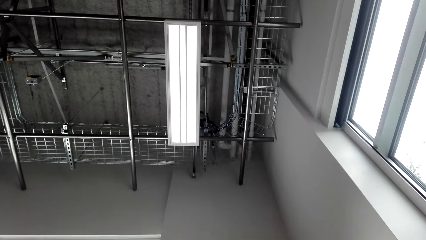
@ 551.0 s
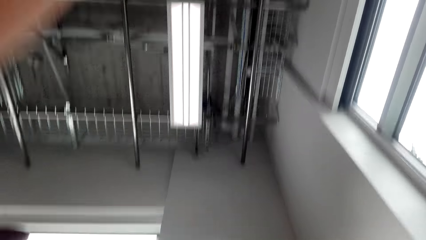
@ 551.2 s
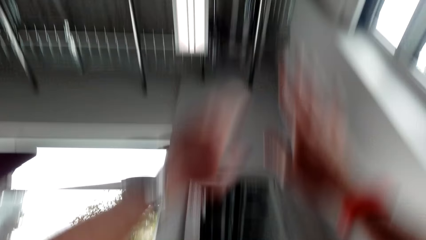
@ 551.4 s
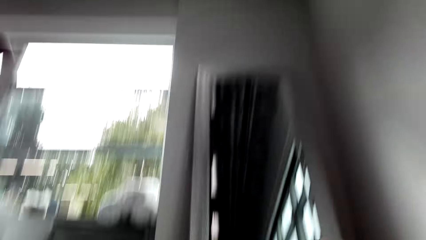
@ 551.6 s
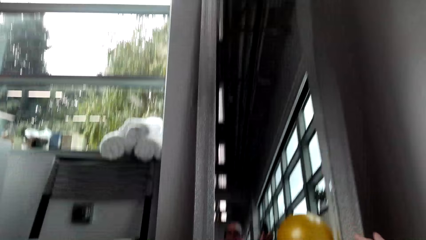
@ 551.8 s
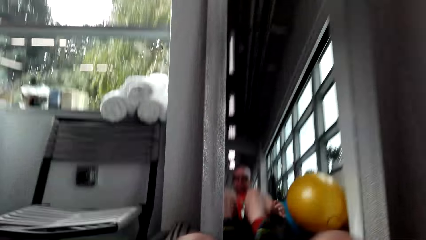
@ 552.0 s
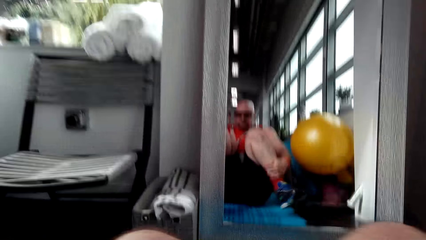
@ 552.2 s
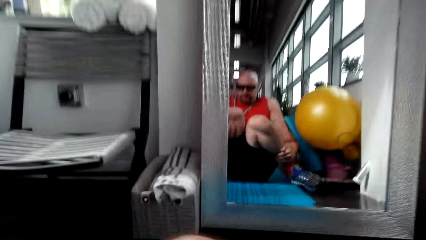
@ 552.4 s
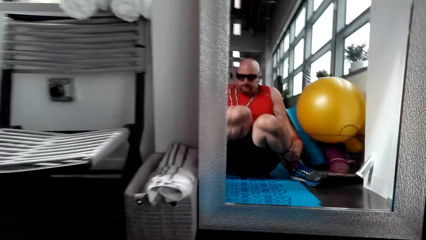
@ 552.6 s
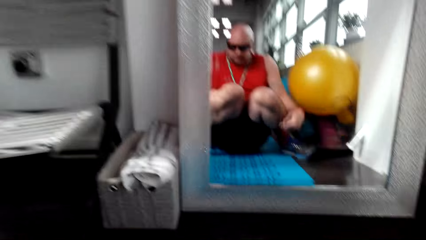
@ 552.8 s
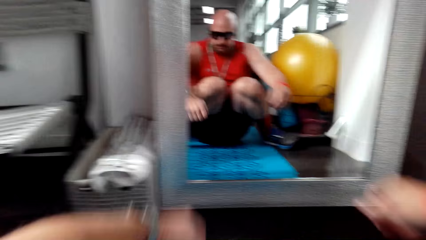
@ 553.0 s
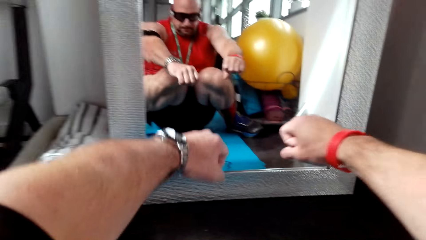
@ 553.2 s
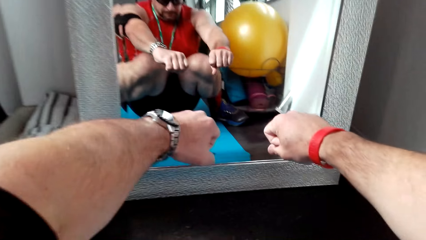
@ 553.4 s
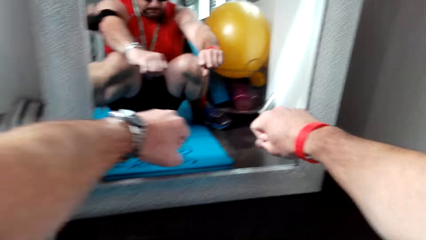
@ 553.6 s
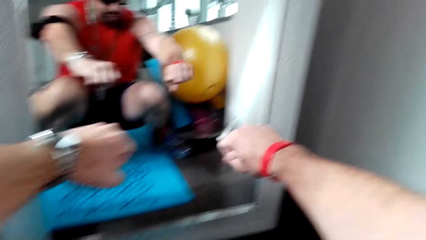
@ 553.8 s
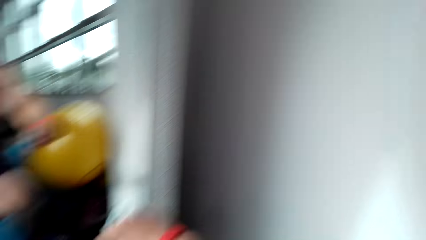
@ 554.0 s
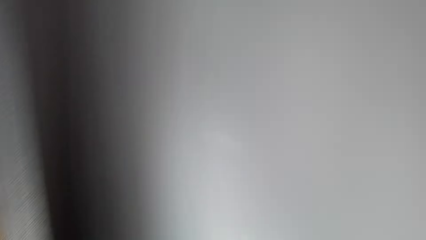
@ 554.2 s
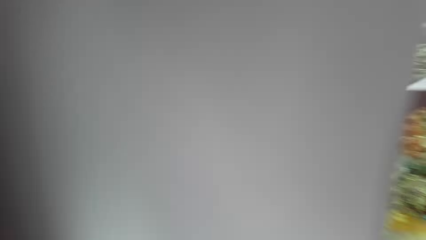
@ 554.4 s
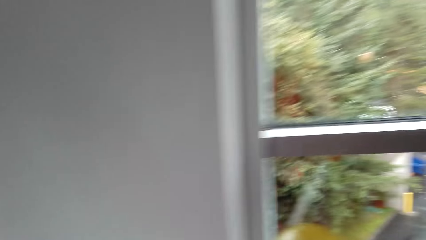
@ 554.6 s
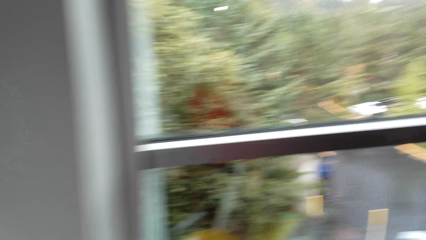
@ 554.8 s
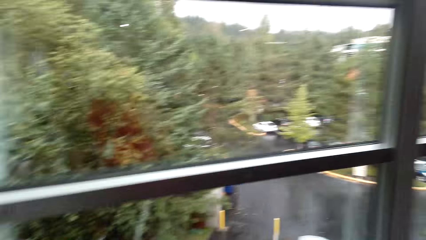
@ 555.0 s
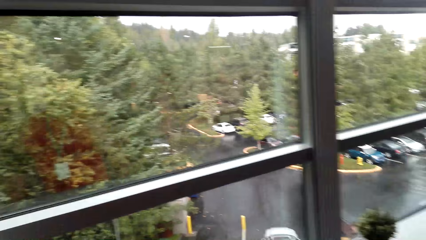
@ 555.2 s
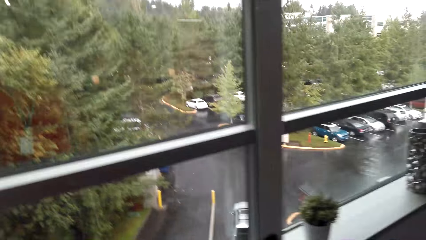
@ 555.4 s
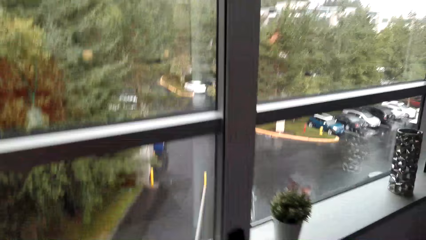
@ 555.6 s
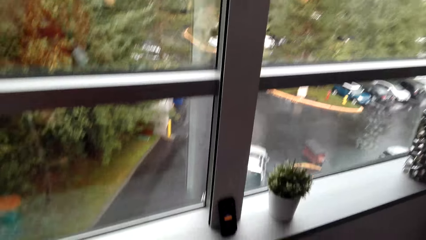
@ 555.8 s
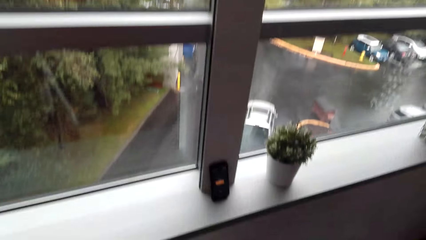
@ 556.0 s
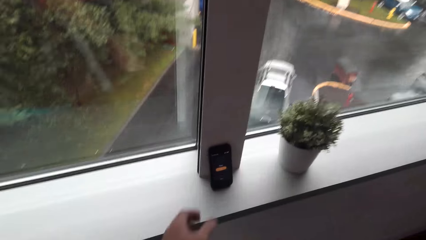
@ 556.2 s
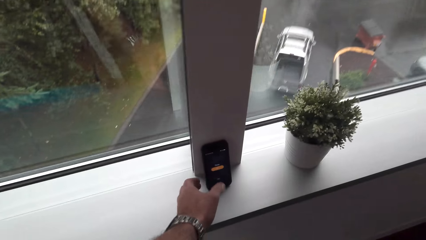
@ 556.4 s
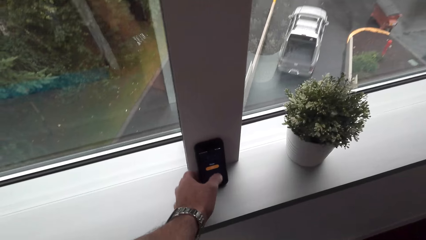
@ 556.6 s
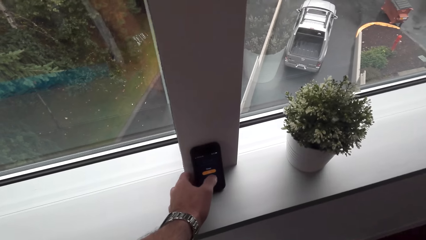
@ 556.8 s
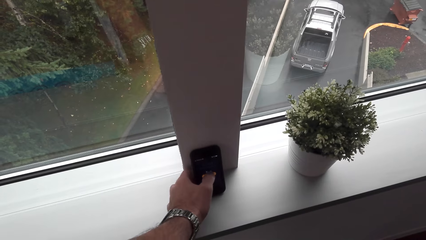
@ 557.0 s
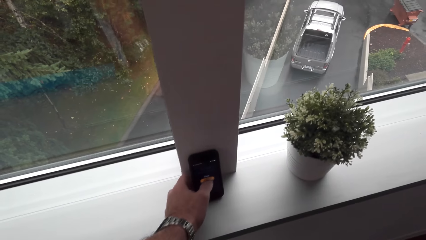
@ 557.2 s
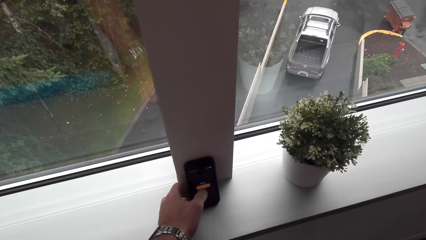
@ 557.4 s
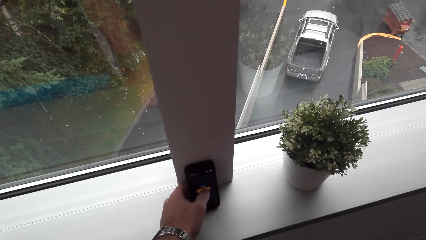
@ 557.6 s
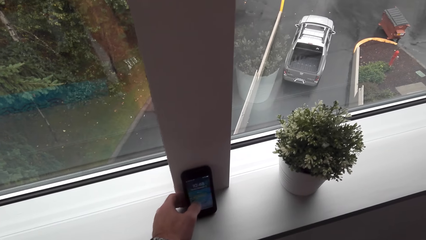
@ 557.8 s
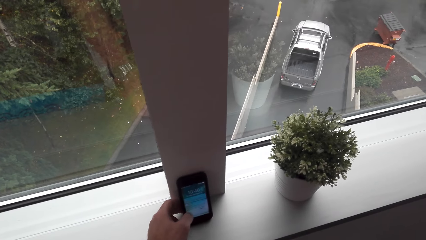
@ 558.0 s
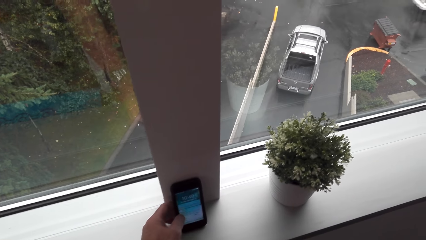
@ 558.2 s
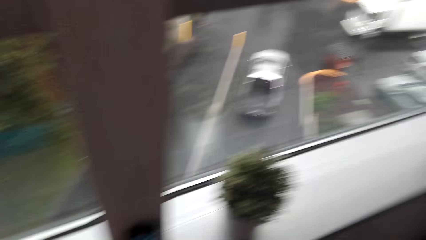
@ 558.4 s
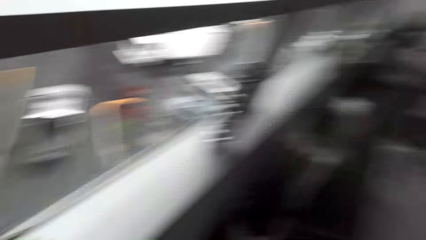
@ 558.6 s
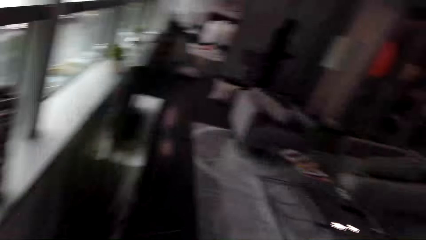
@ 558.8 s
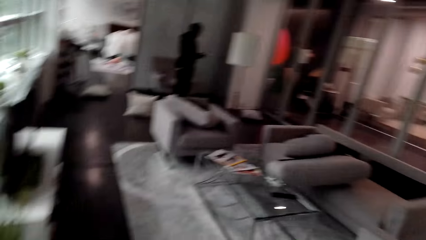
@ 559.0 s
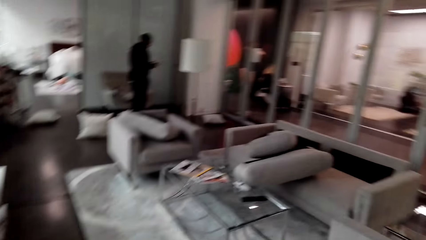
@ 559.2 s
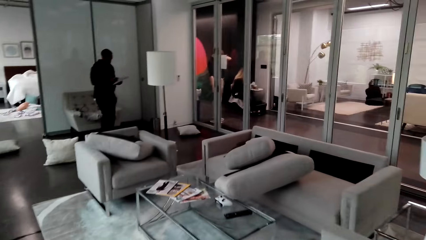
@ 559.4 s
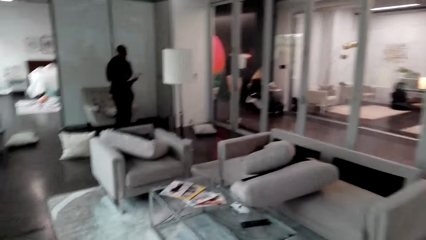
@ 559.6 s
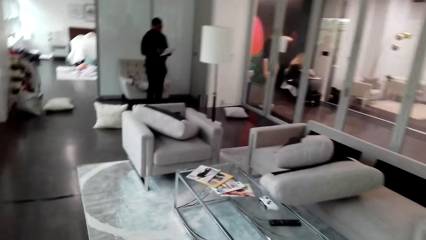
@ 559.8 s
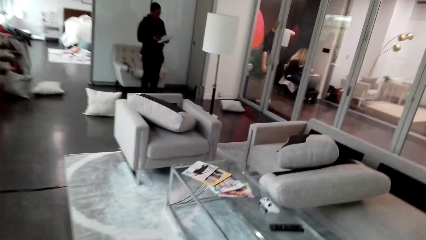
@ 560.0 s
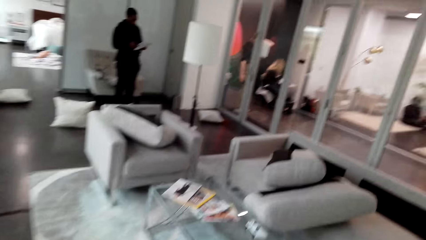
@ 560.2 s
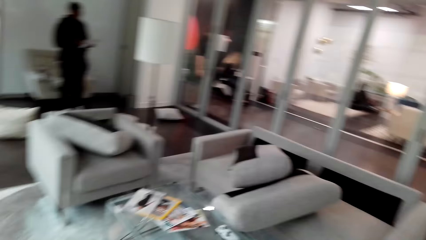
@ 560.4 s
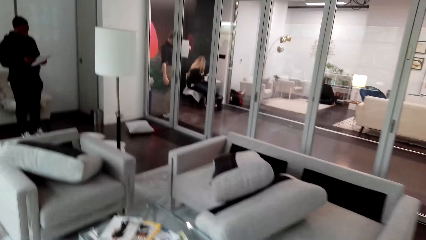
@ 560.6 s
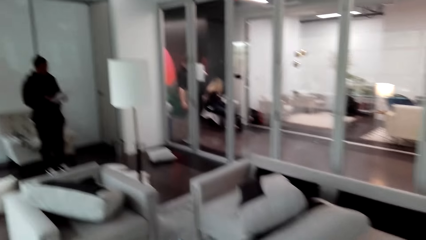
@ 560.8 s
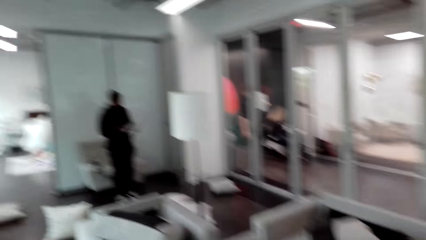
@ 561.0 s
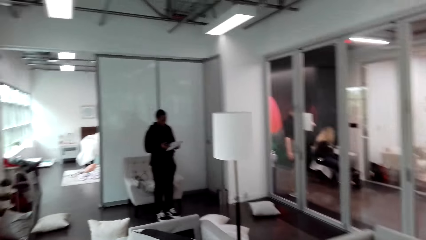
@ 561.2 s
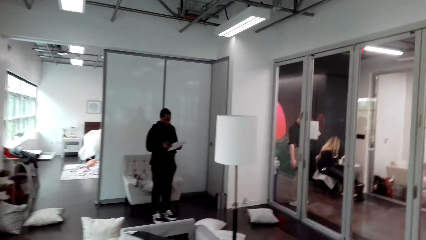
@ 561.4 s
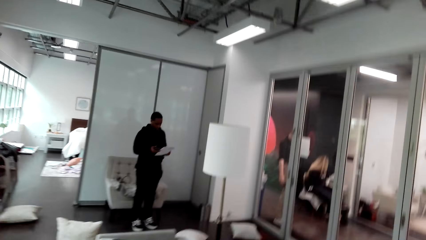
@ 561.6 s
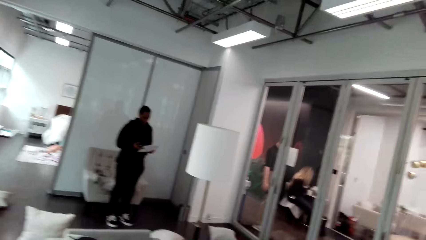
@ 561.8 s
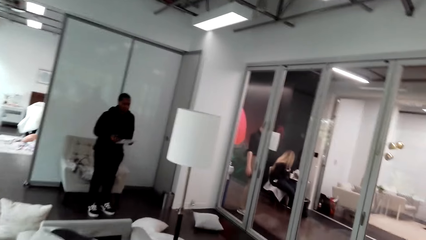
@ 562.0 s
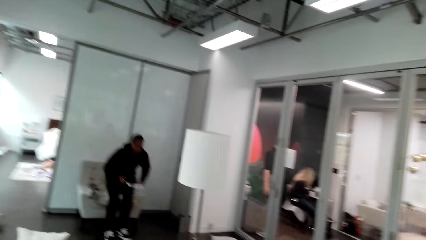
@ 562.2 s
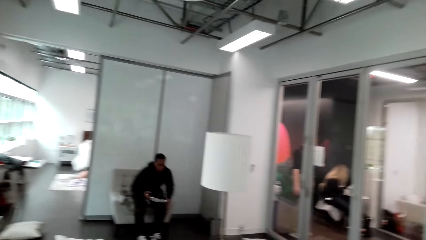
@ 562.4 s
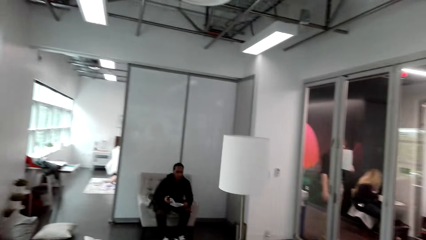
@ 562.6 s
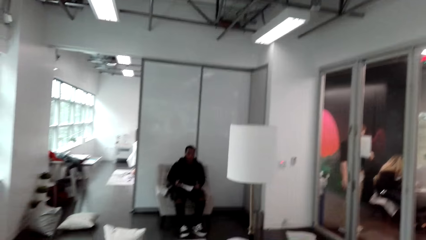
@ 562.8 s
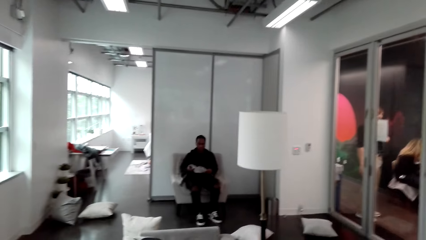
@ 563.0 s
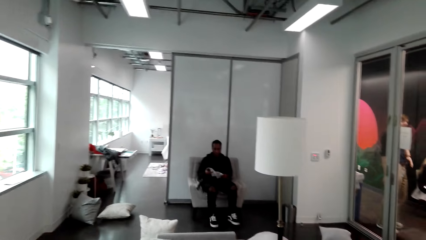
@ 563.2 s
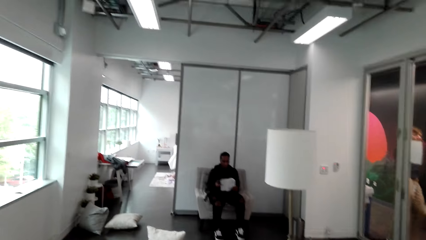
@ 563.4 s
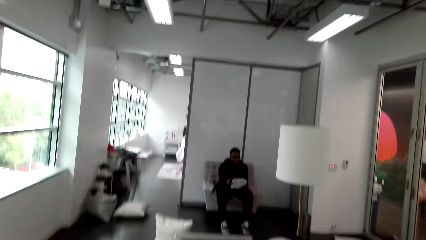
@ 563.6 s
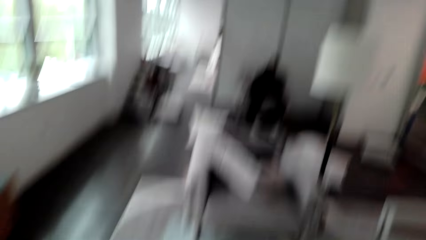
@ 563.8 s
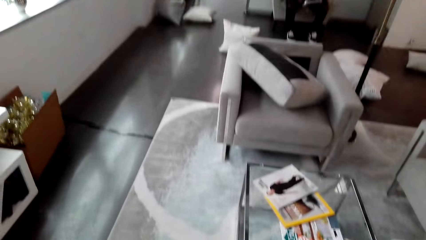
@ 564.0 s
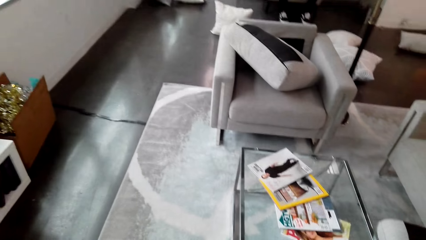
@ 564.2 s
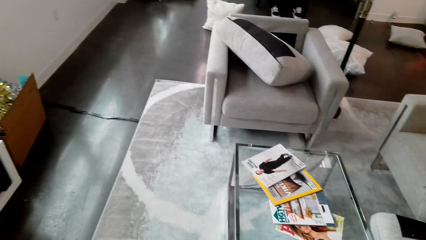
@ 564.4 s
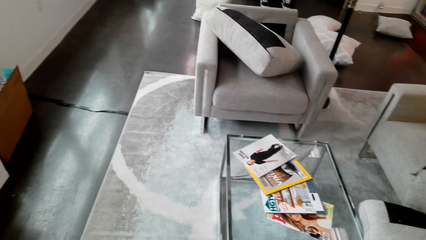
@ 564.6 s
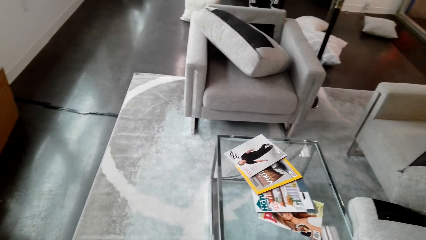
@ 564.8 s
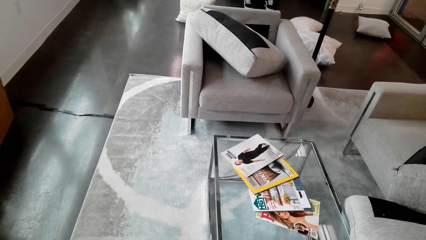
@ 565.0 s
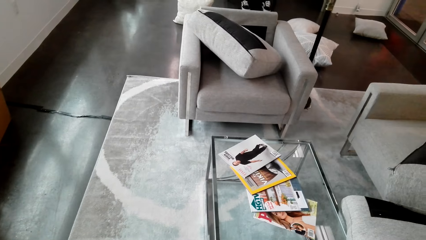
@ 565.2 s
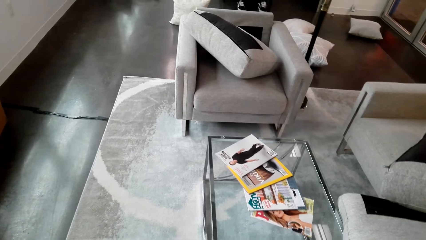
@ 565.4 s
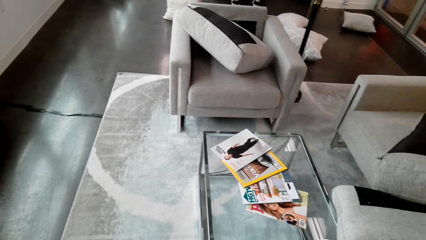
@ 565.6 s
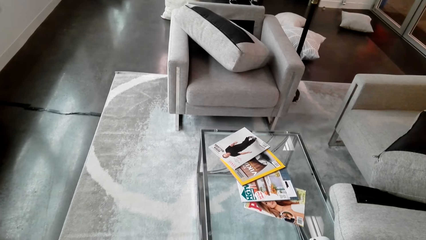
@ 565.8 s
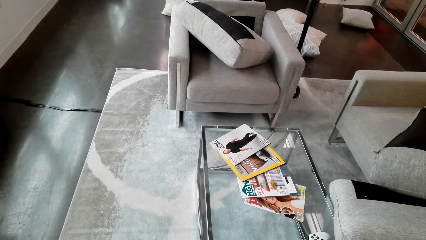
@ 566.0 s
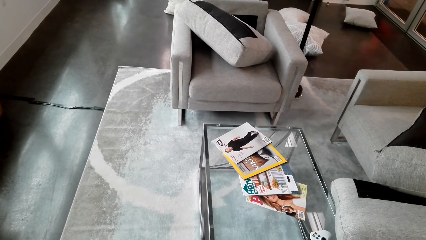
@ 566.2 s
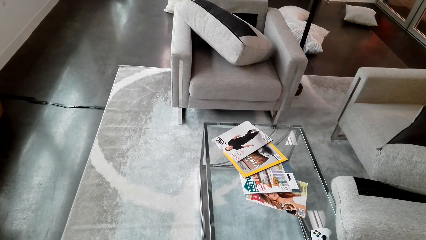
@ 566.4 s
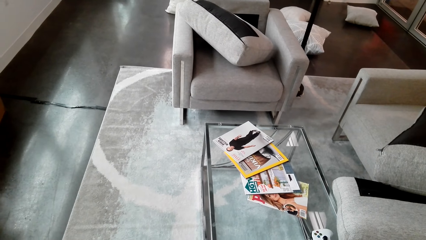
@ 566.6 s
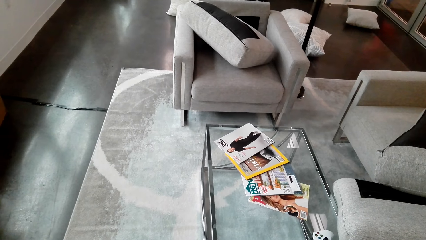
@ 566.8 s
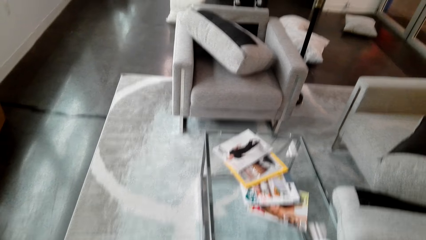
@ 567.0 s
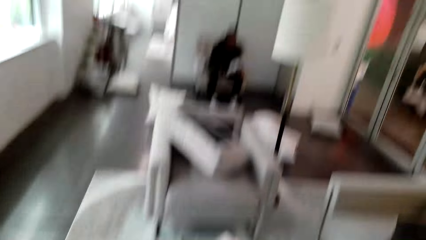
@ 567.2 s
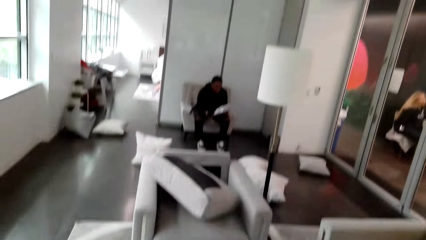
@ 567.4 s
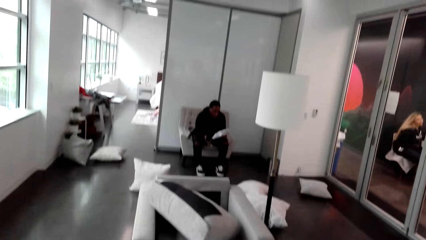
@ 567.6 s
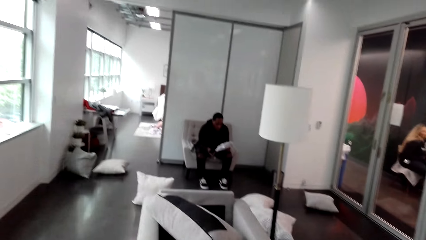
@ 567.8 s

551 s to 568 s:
The camera wearer squats on the exercising mat. He looks around. He turns off the alarm on his phone. He moves around. He looks down.
